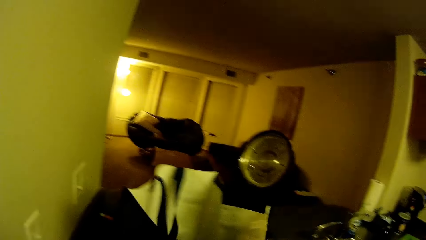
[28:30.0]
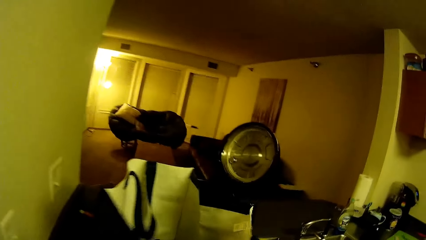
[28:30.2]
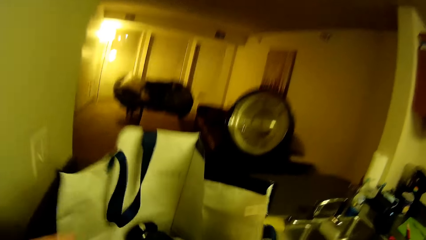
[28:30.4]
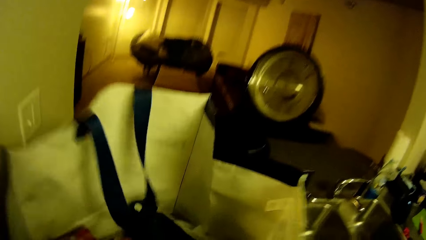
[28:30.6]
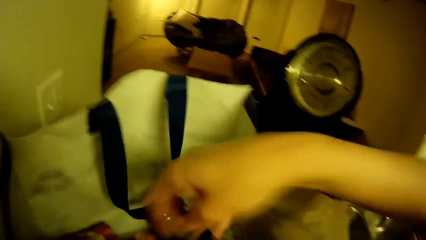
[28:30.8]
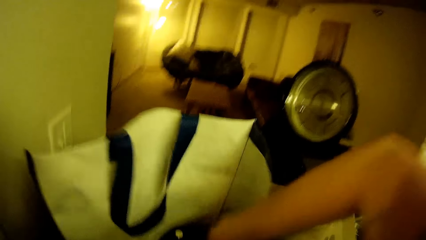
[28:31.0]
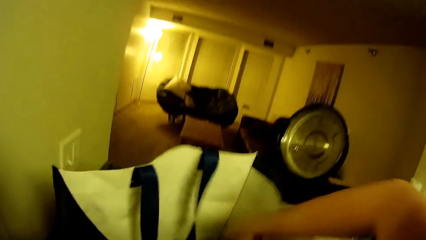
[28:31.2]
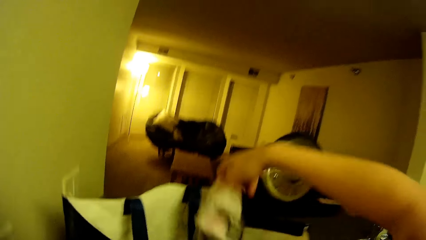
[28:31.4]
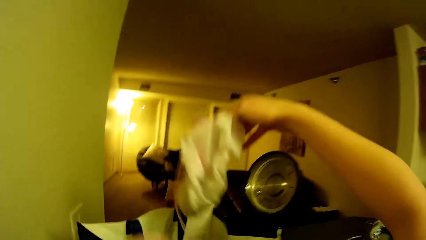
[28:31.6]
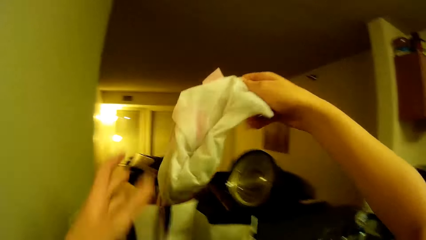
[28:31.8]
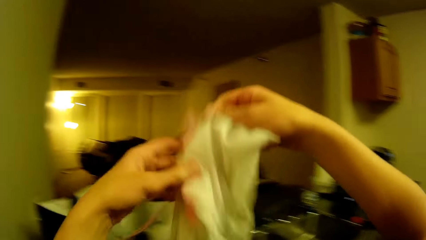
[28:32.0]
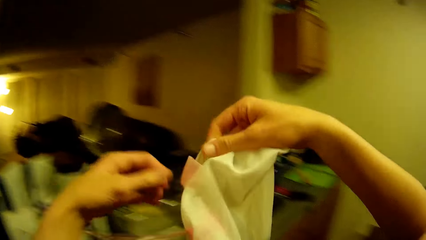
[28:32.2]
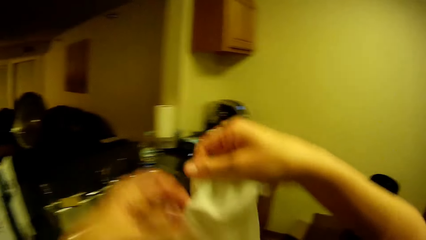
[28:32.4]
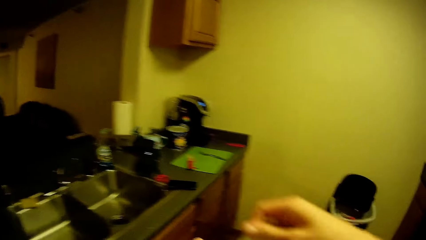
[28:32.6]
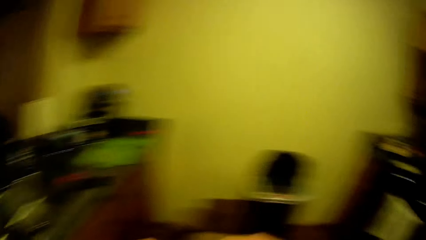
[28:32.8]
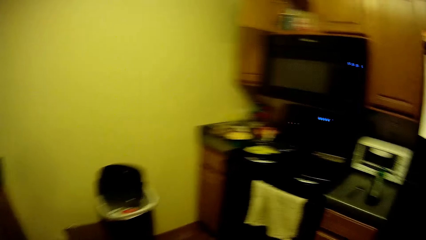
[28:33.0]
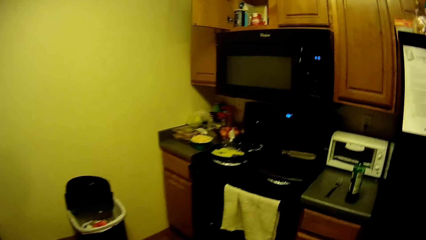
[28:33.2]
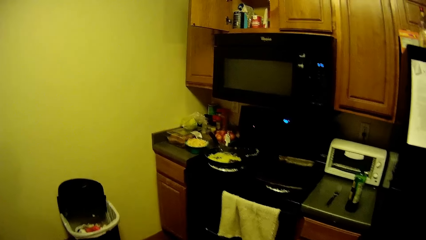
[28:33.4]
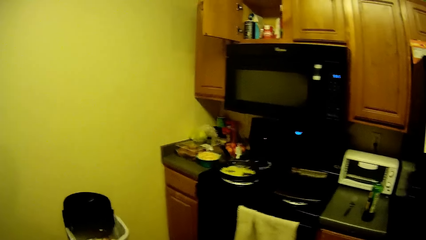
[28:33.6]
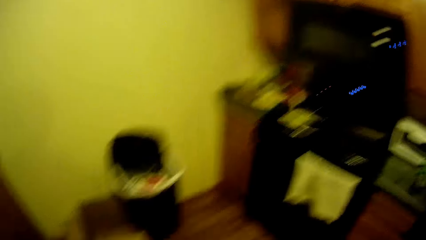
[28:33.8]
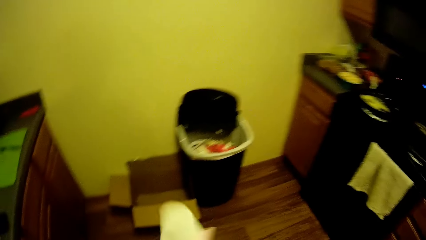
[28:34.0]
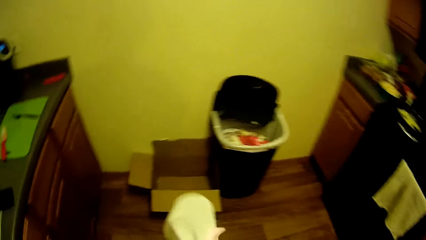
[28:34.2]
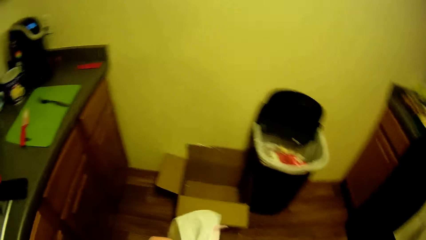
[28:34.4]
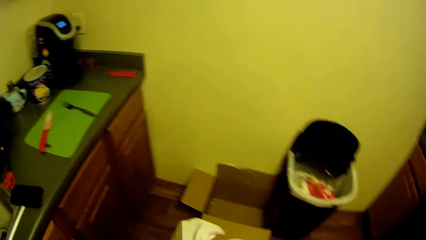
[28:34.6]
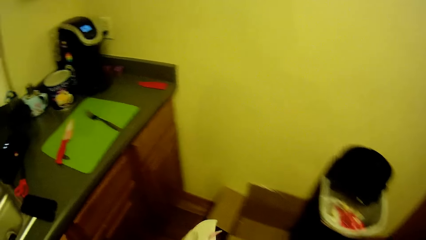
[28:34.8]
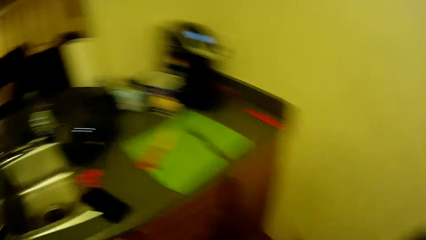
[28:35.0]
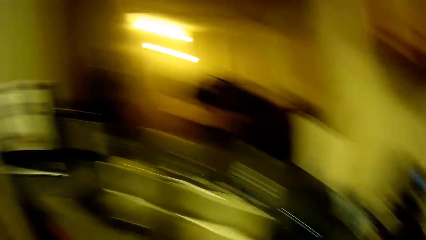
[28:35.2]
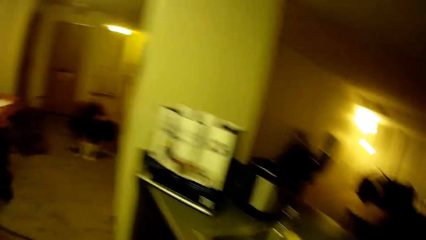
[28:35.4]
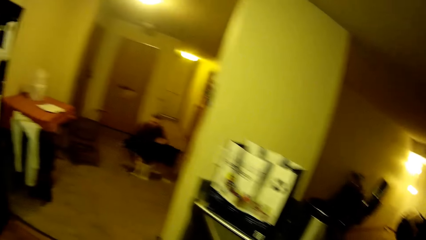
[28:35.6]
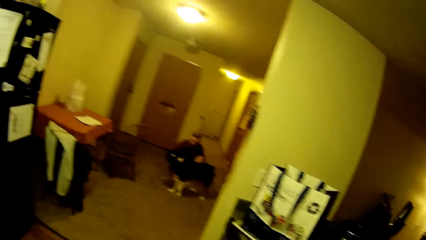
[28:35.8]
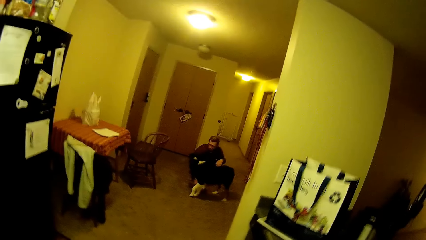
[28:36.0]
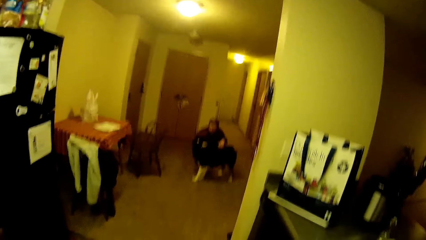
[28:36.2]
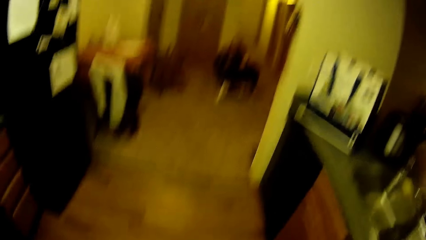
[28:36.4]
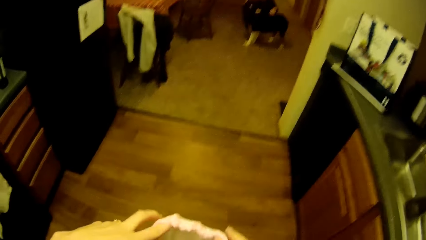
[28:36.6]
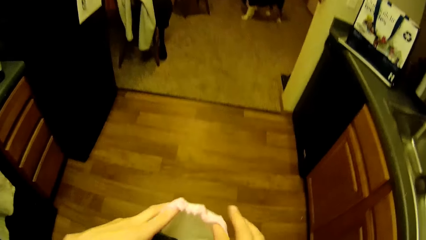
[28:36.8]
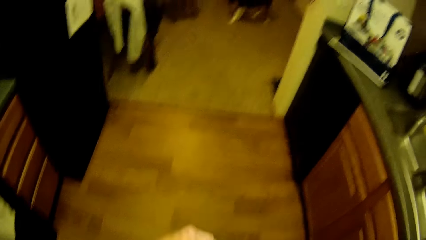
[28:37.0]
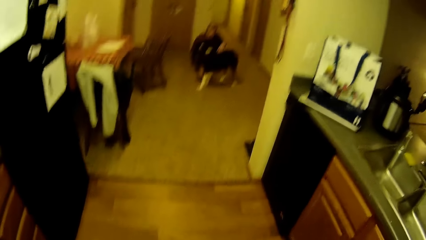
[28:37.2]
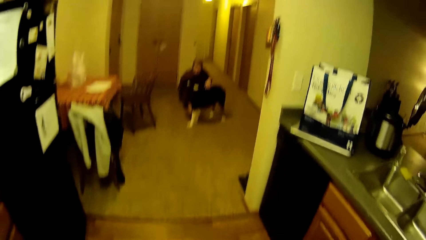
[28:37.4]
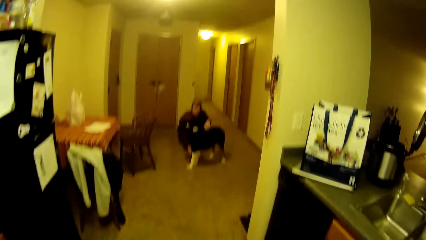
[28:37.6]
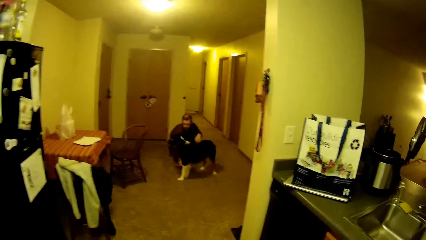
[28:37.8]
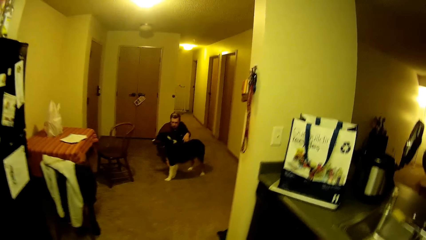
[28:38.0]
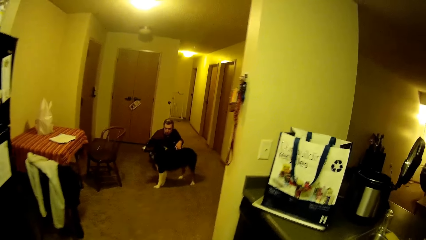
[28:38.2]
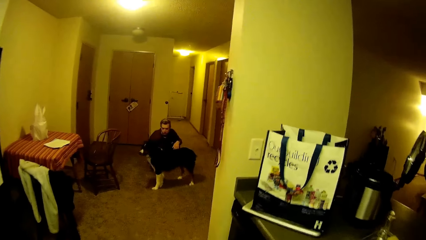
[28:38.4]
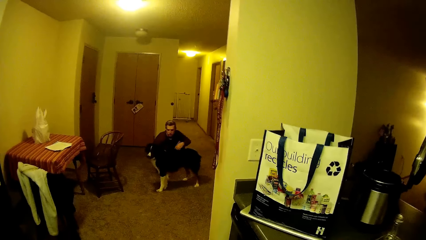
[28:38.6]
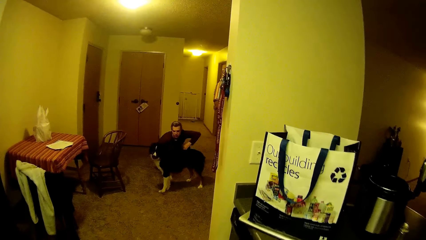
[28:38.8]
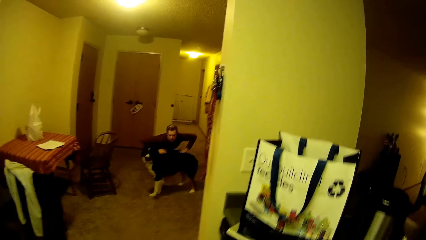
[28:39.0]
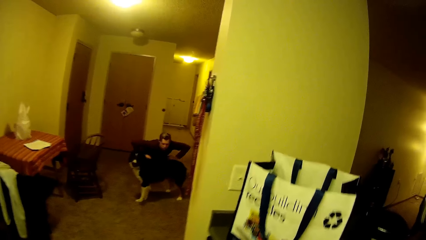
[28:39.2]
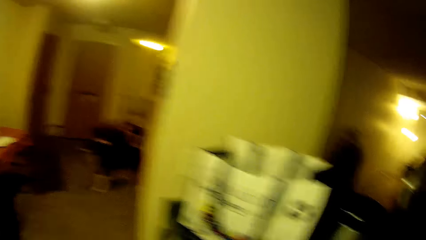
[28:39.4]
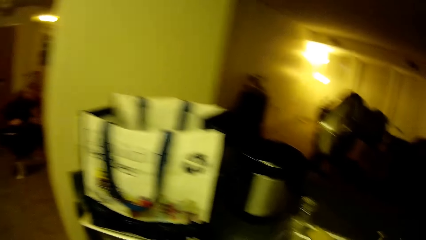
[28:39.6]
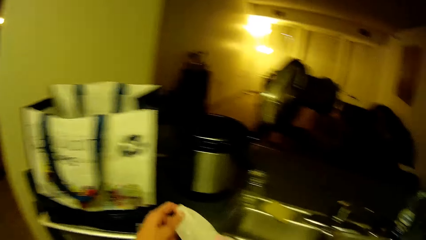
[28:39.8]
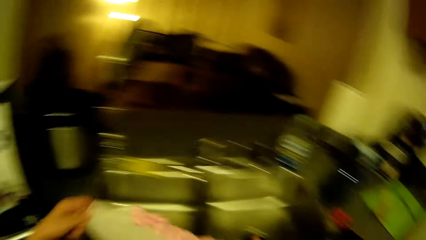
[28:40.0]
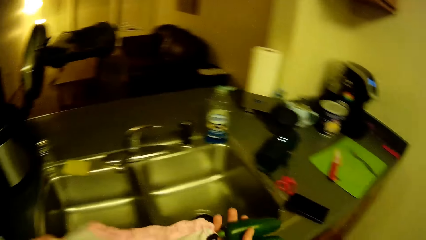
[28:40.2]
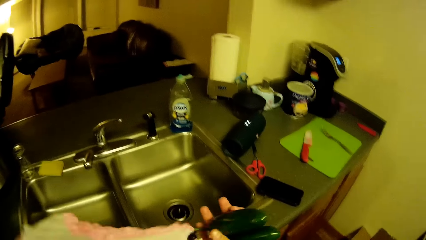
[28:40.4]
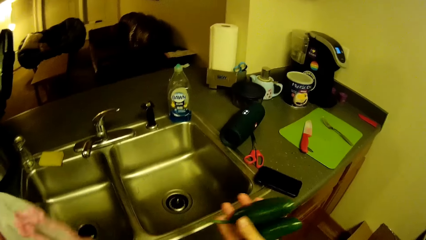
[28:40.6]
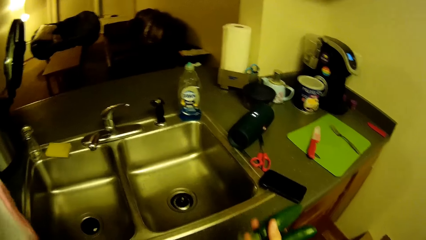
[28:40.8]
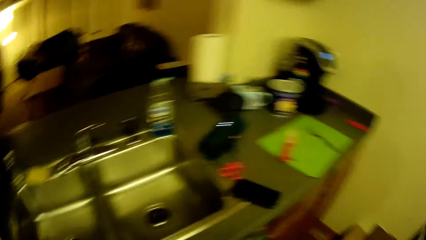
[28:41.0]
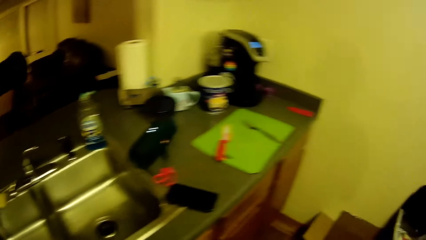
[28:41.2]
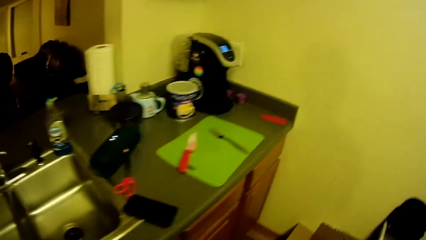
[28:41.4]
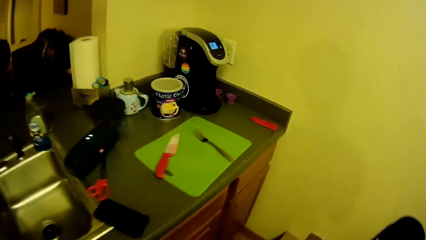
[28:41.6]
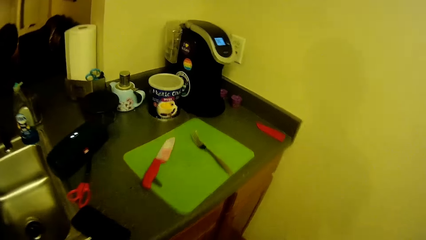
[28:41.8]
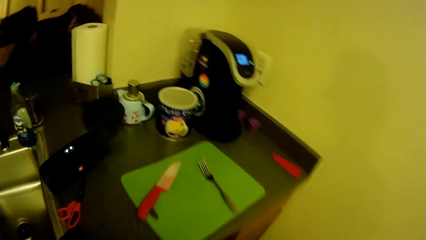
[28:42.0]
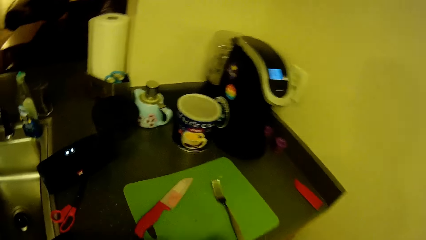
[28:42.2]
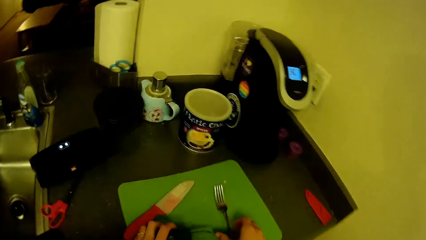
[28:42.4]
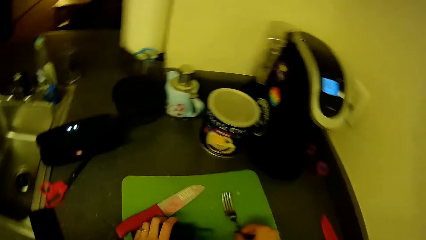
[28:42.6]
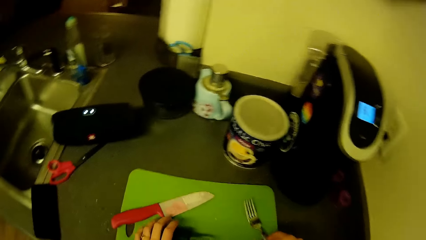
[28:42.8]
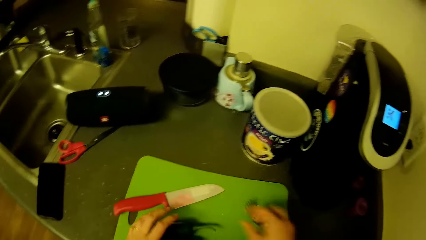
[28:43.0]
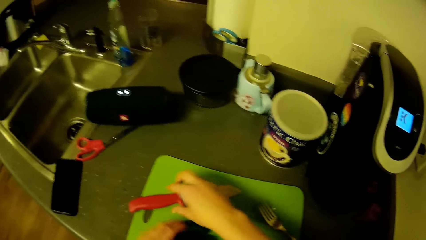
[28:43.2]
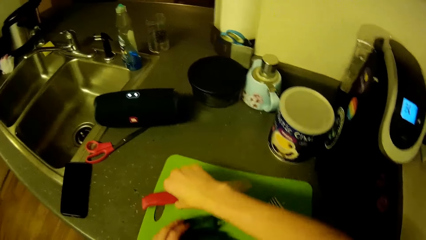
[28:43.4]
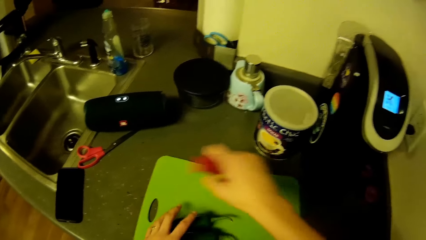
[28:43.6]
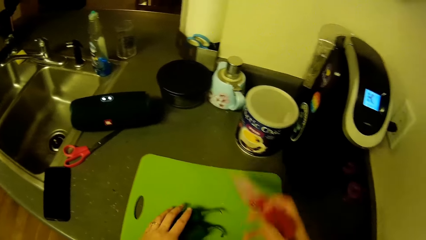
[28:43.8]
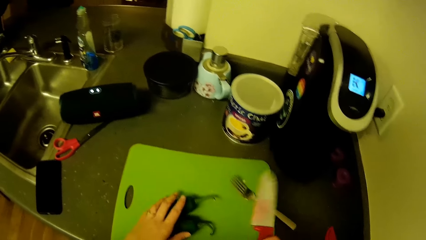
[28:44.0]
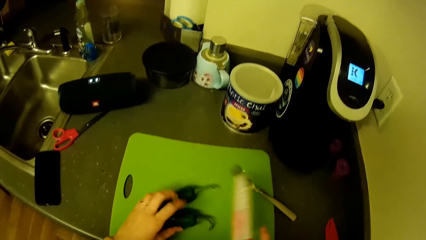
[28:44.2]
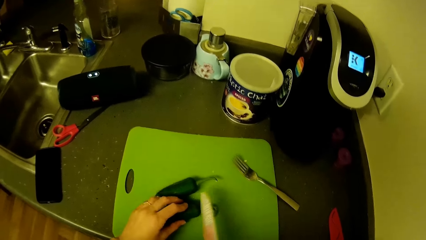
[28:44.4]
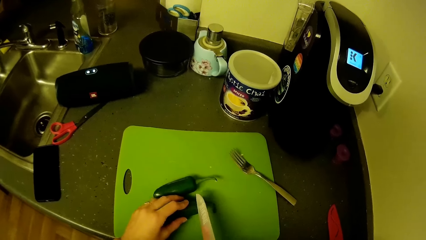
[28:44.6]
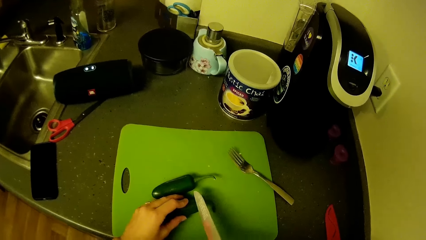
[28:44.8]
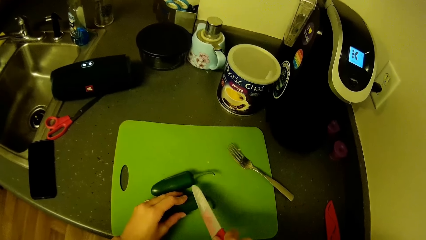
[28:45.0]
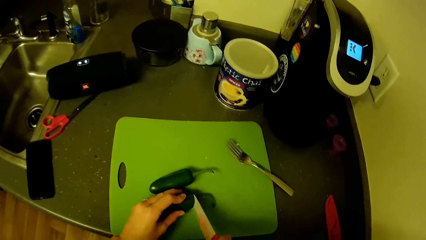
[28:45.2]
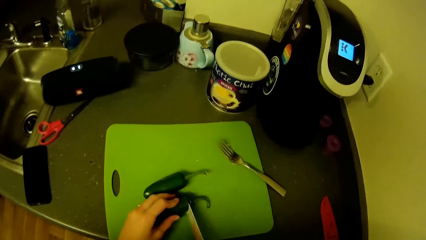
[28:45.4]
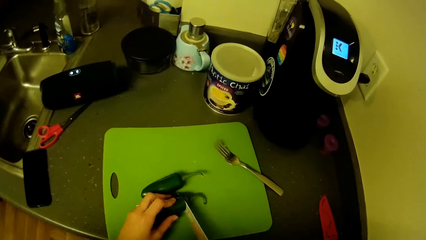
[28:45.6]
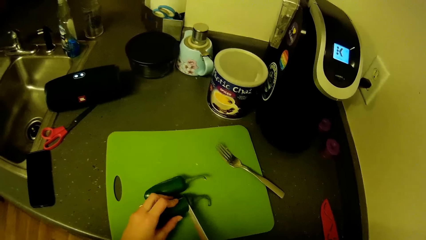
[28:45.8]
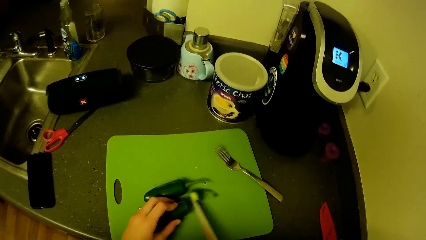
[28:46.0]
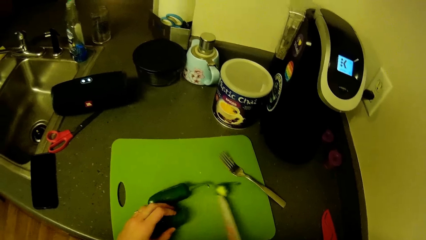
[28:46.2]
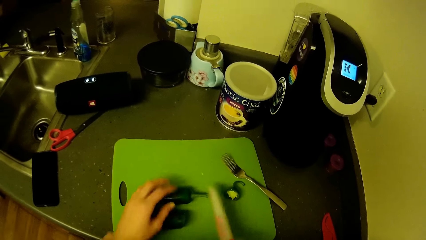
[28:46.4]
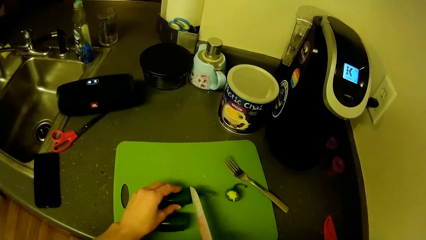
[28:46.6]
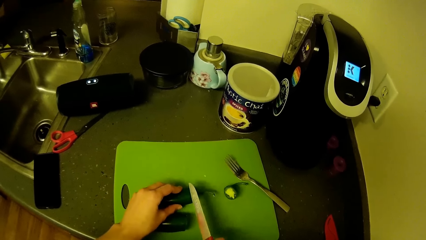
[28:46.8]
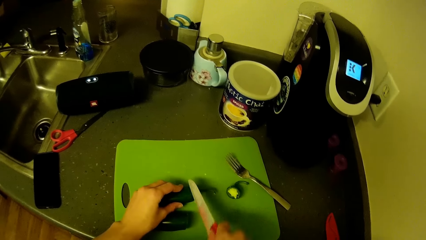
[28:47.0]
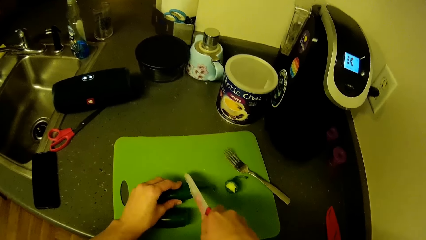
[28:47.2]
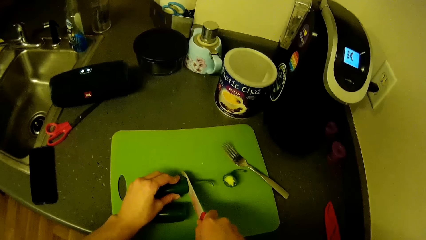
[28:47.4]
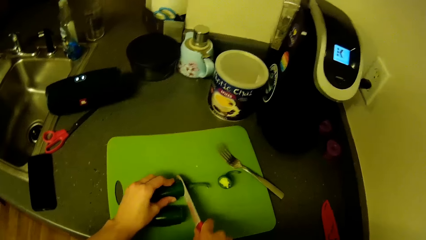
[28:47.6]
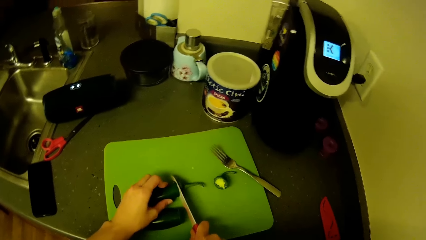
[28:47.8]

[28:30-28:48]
The camera wearer removes a nylon containing green pepper from the grocery bag. They remove some green peppers from the nylon. A man holds the dog. The man stands up. The camera wearer walks around the kitchen. They place the green peppers on the tray. They cut off the head of the green pepper with a knife.
